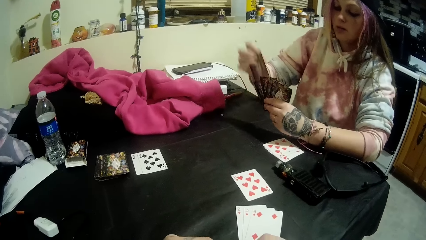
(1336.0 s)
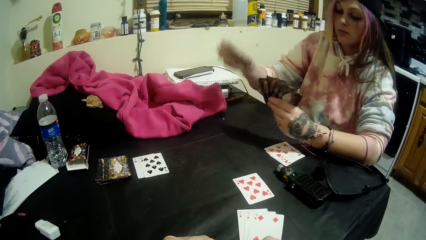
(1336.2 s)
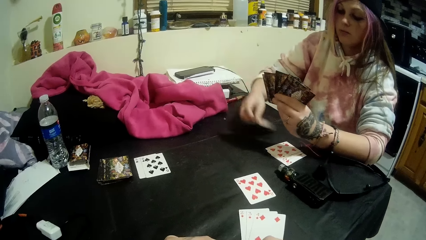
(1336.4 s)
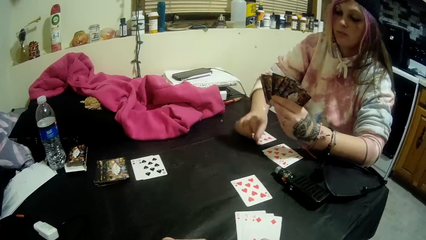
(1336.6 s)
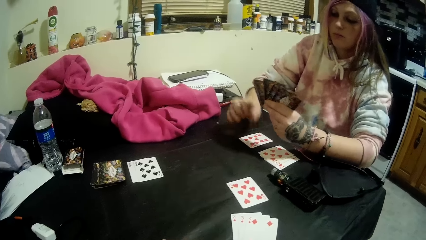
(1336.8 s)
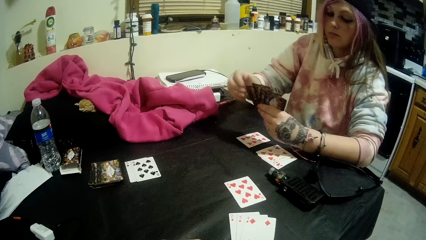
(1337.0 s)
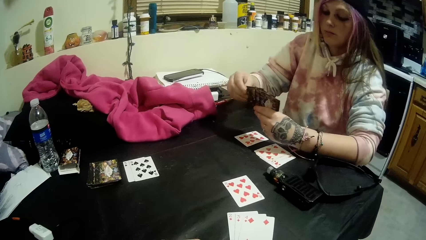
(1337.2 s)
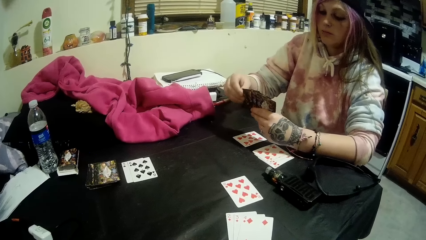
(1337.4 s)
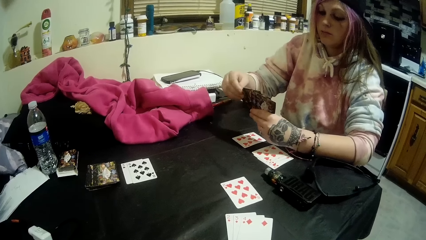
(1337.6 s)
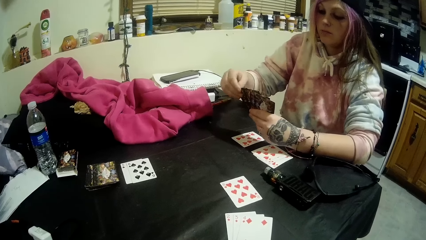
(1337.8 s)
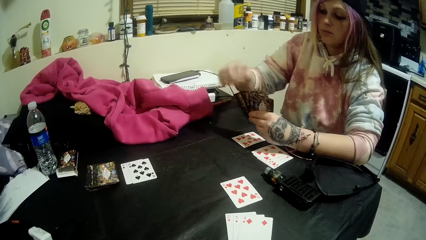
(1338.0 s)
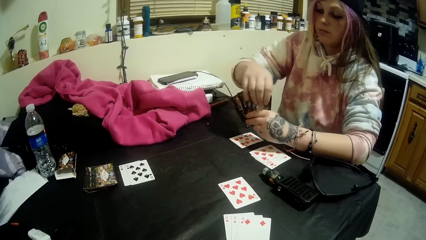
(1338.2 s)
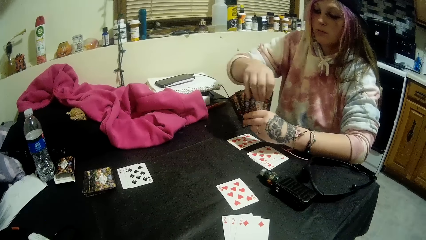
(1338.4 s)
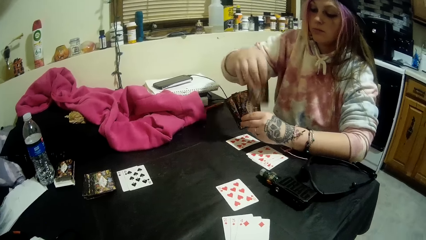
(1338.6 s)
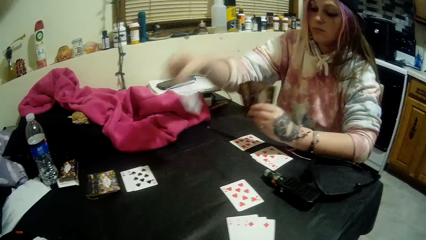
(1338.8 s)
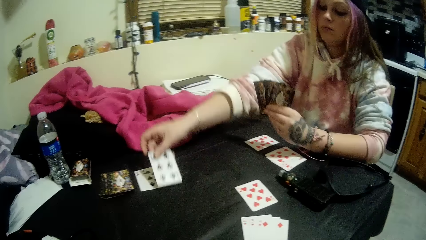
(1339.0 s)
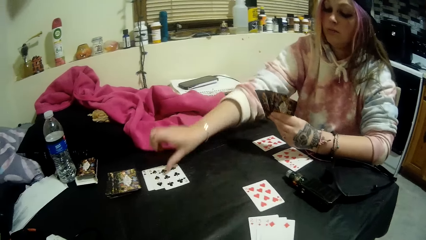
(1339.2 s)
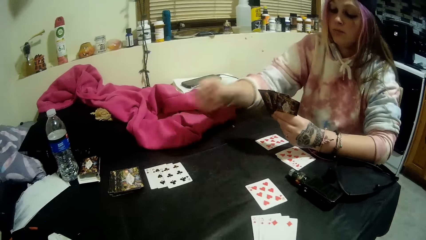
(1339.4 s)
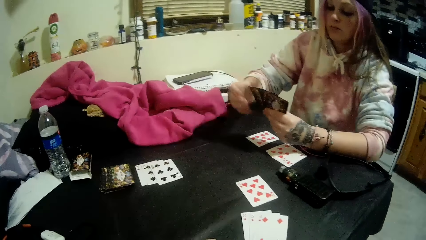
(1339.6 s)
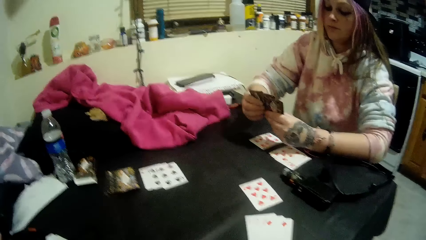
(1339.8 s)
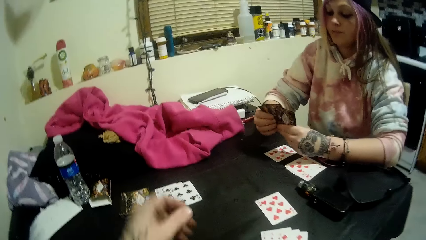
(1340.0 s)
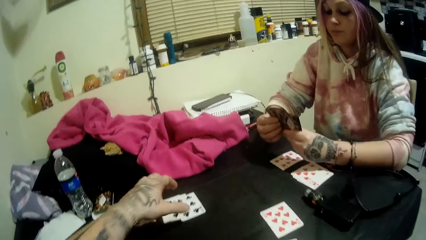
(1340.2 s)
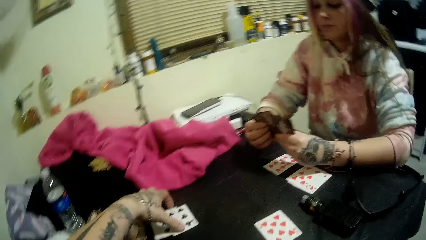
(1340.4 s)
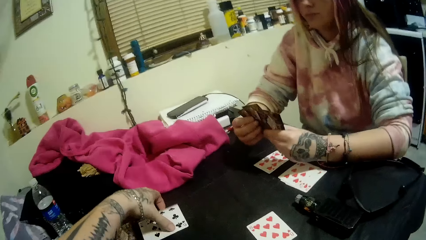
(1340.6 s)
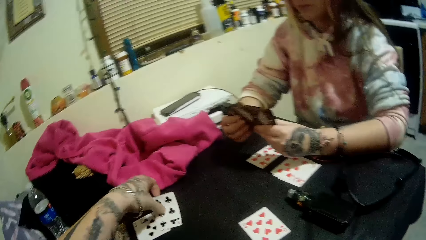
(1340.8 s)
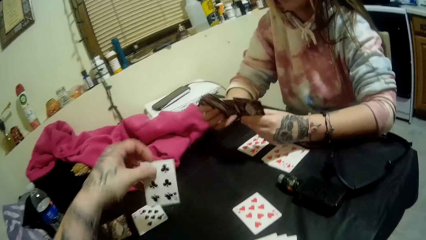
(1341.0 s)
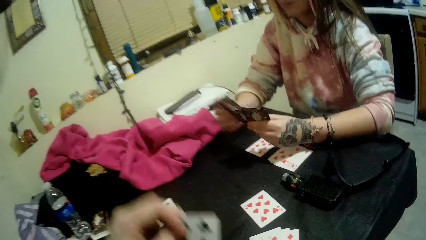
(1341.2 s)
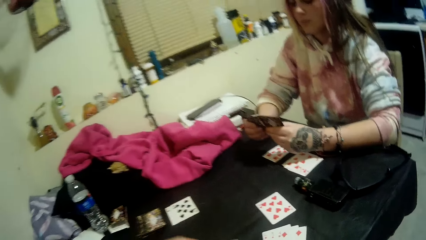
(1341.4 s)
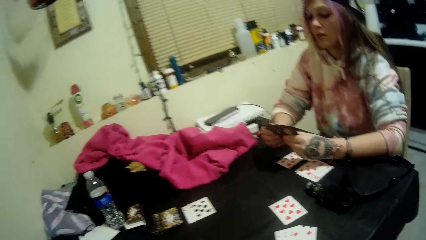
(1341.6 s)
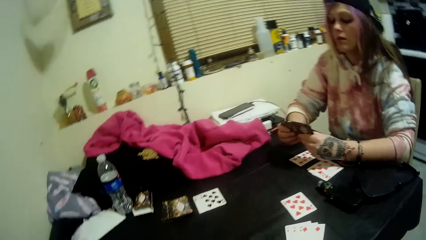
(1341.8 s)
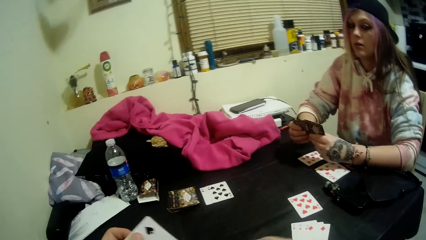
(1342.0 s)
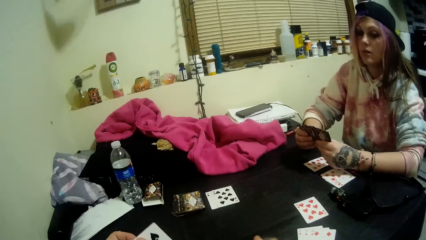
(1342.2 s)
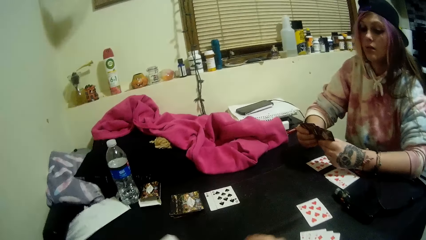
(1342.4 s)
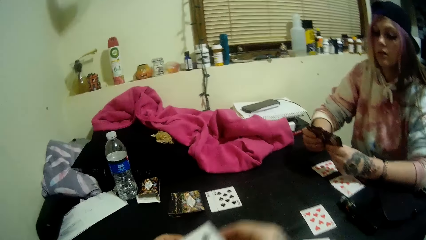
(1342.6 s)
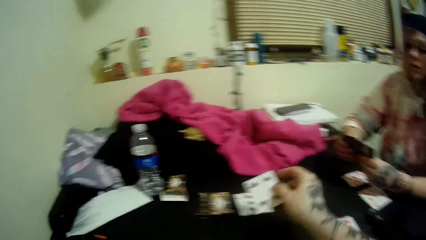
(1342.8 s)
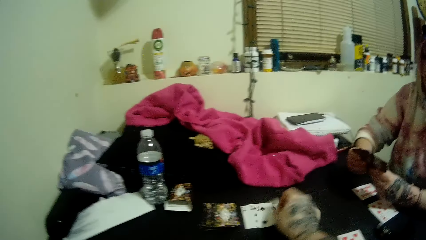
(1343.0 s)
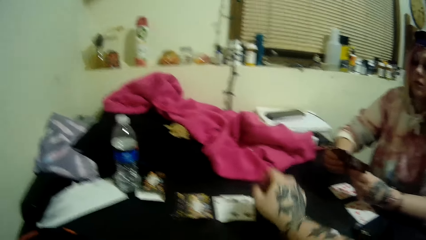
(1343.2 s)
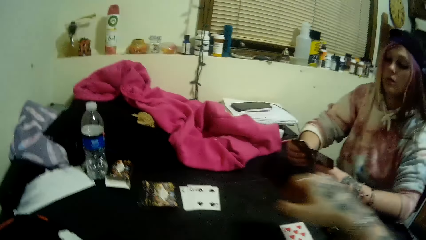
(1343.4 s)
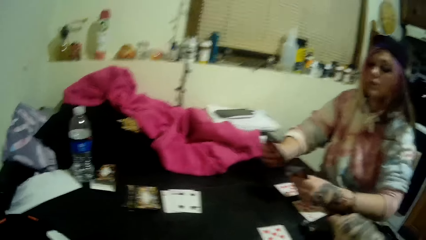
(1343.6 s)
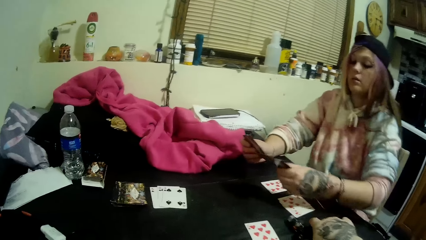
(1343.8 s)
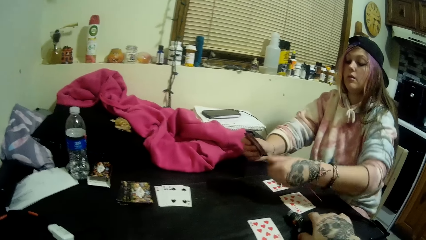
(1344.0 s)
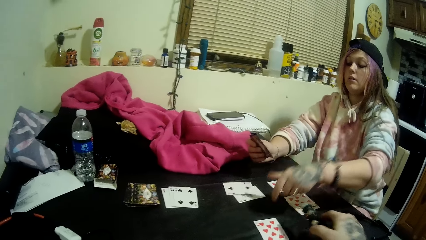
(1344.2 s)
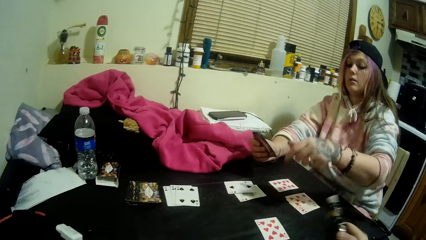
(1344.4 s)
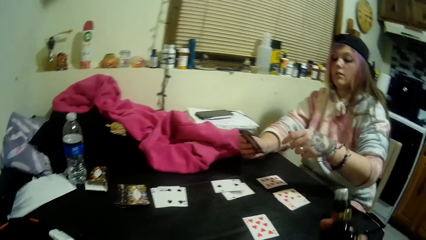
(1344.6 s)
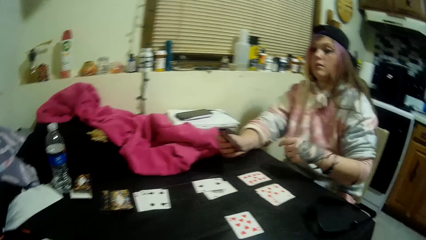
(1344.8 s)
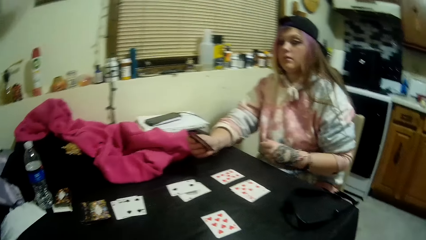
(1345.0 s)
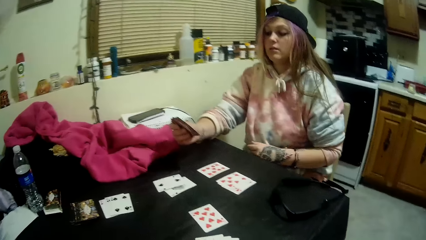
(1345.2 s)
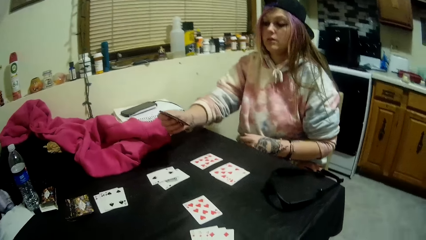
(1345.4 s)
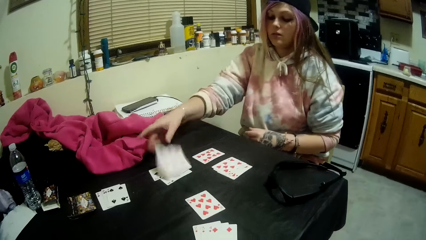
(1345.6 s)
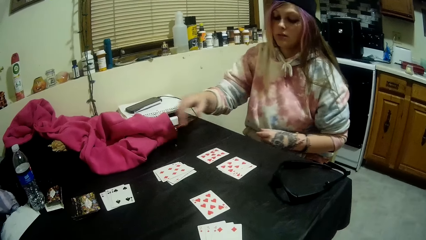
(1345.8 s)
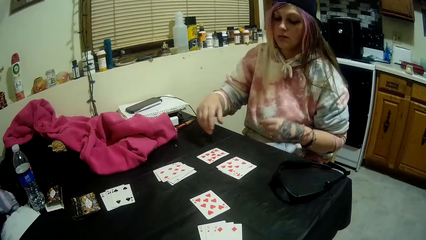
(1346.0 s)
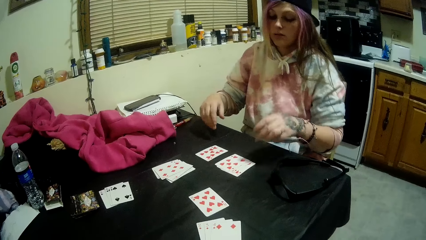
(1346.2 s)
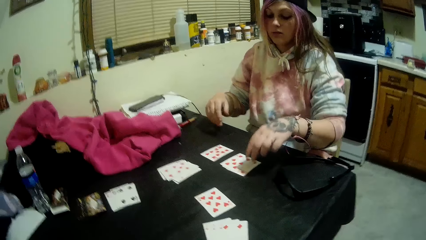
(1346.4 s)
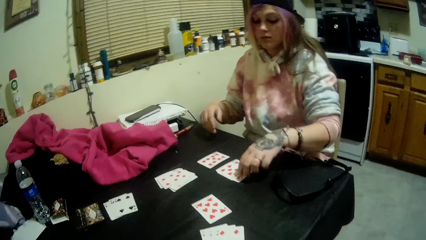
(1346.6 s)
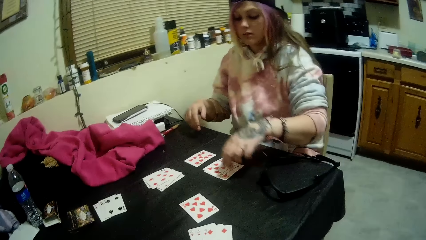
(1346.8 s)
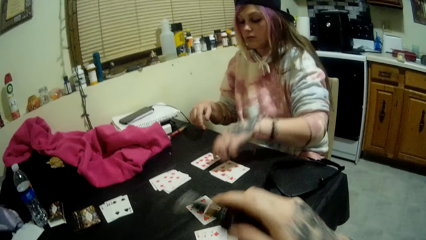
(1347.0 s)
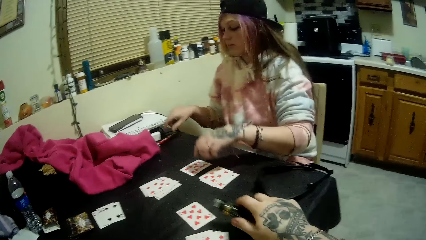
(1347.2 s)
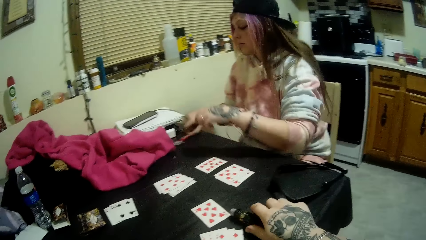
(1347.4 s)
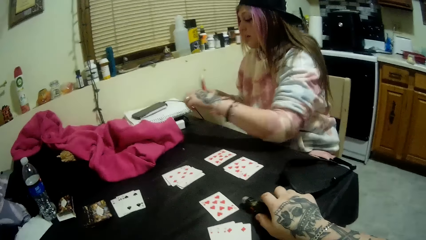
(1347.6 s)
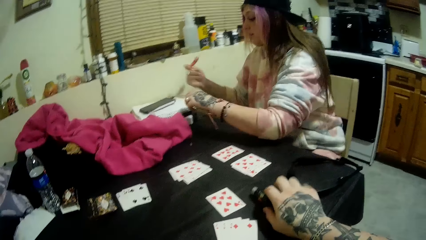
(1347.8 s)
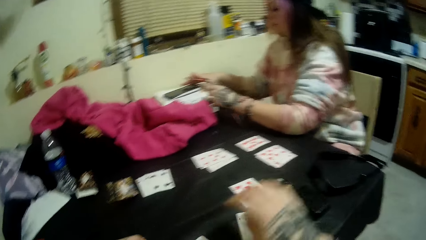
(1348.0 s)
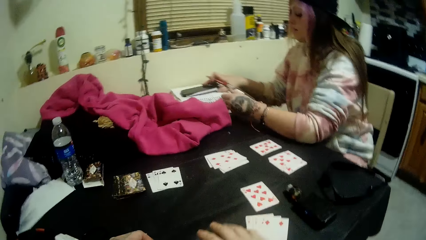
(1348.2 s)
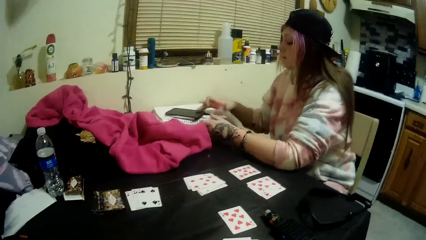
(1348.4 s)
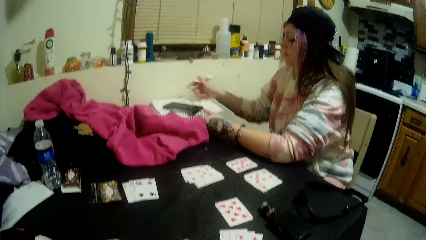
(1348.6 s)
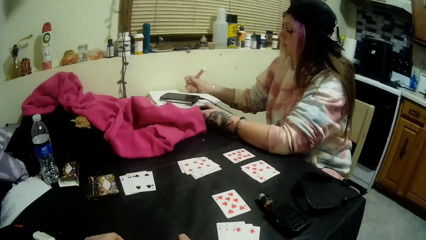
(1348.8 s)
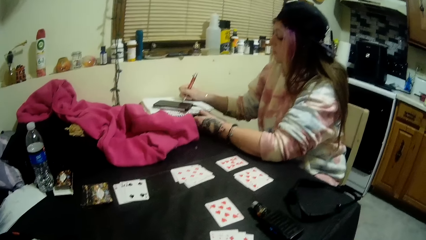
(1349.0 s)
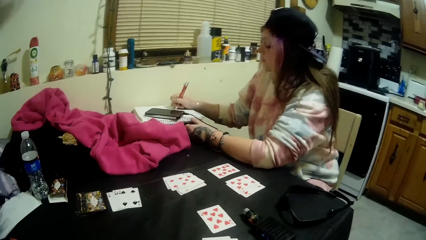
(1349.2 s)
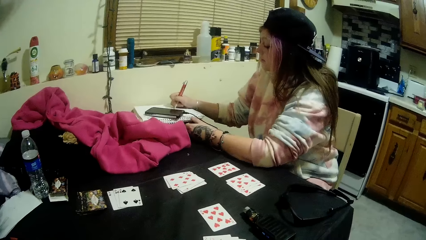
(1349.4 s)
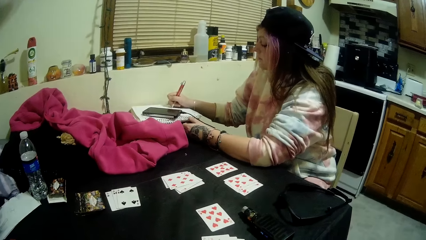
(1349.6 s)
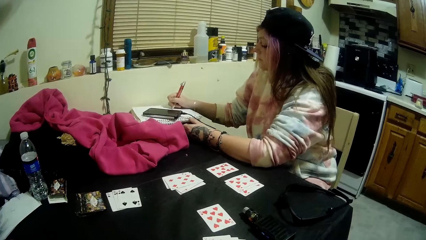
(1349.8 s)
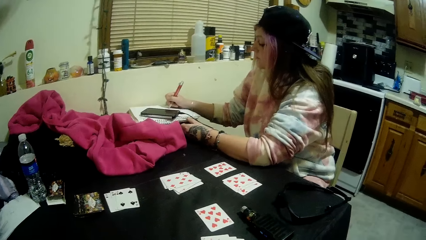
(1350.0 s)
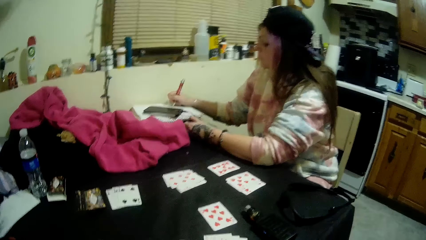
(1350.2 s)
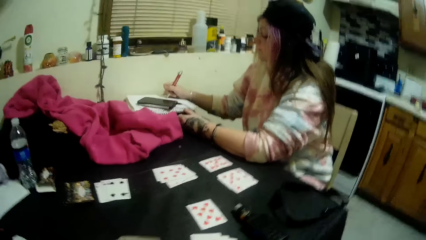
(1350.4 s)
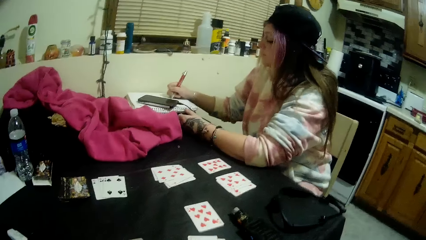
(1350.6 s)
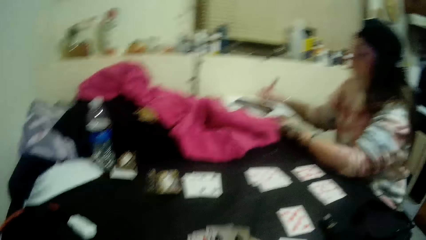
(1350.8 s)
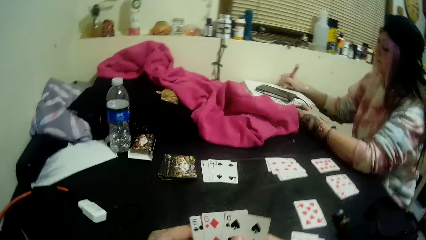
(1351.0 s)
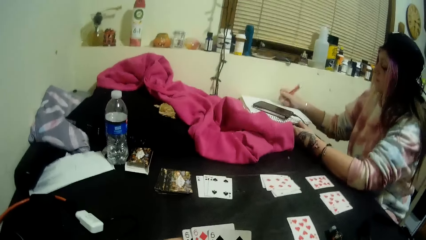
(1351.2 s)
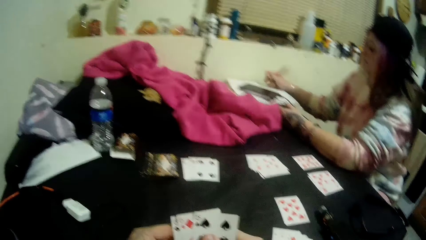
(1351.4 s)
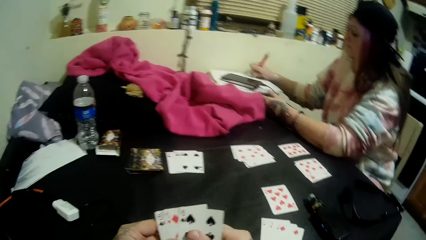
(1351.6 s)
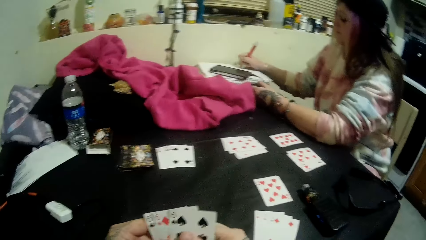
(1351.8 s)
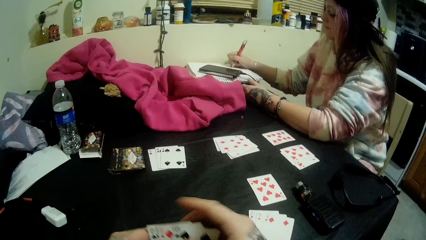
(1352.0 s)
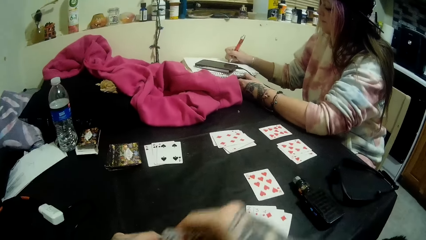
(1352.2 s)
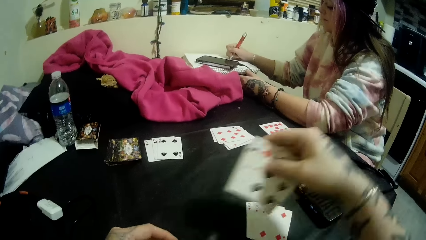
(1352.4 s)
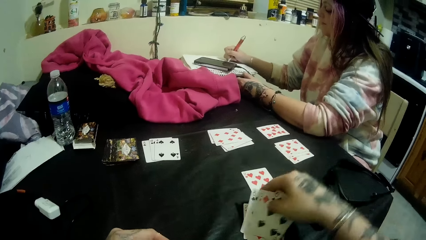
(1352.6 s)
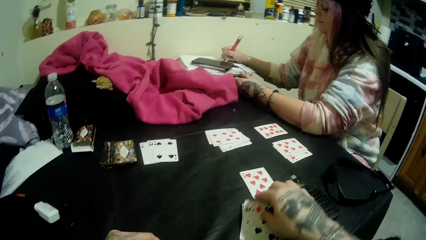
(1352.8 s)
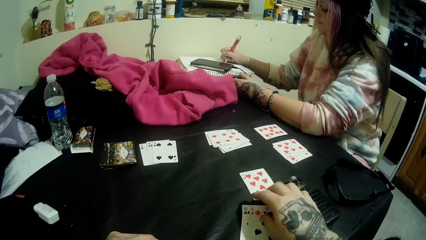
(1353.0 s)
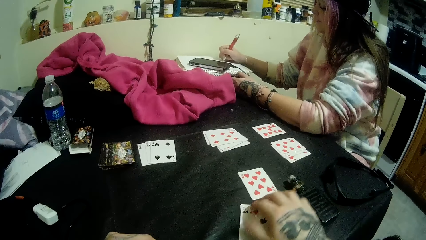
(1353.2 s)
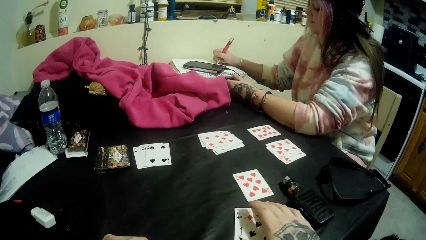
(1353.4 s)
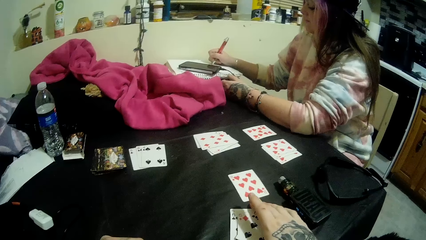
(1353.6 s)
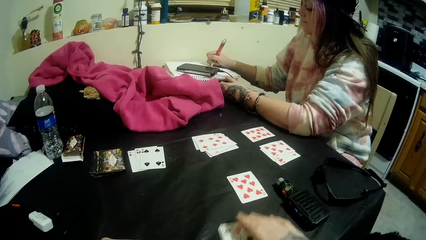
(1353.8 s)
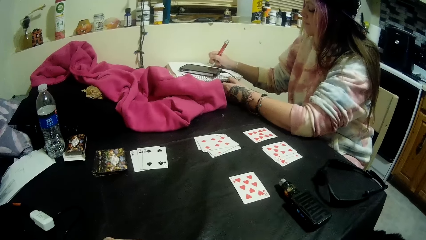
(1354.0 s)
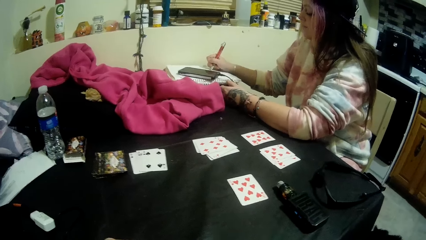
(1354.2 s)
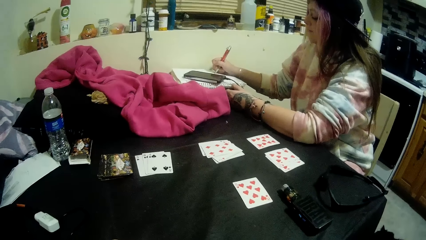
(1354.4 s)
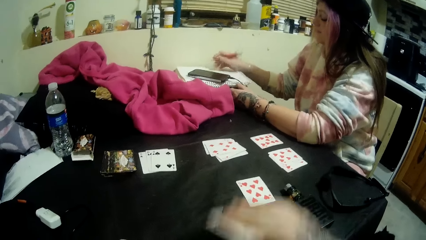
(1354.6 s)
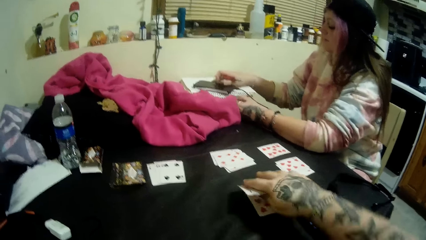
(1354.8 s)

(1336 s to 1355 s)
The lady drops another card onto the table with her right hand. The lady drops another card onto the table beside the stack with her right hand. The lady holds the cards in her left hand with both hands. The camera wearer picks another card from the table beside the stack of cards with his left hand. He drops another card onto the table beside the stack of cards with his left hand. He picks the vaping bottle from the table with his right hand. The lady drops two cards in her left hand onto the table. The lady drops the cards in her right hand onto the table. The camera wearer stares at the lady. The lady picks the pen from the table with her right hand. The camera wearer drops the vaping bottle in his right hand onto the table. The lady moves the phone on the jotter with her right hand. The lady writes on the jotter with the pen in her right hand. The camera wearer stares at the table. He drops the cards in his right hand onto the table.
